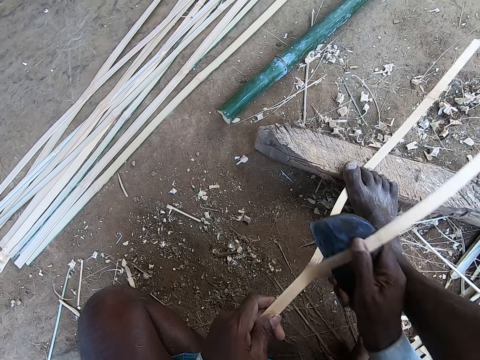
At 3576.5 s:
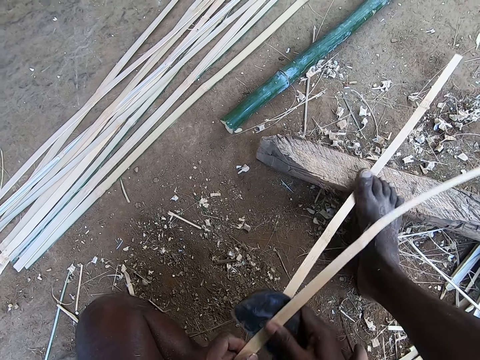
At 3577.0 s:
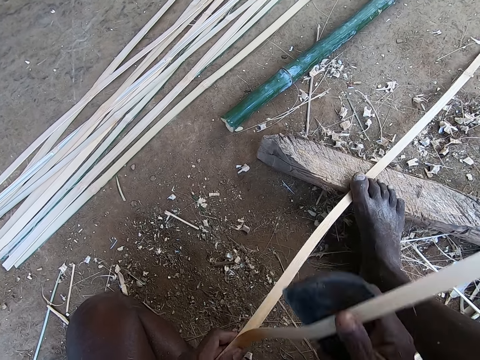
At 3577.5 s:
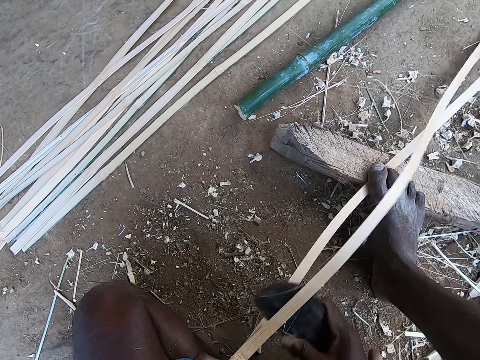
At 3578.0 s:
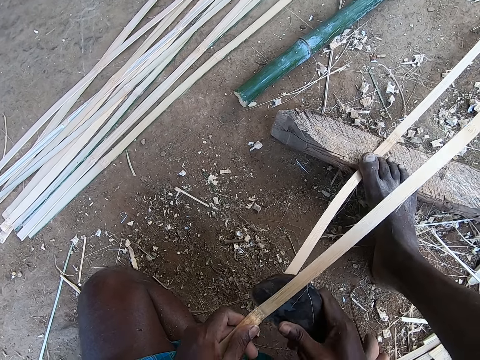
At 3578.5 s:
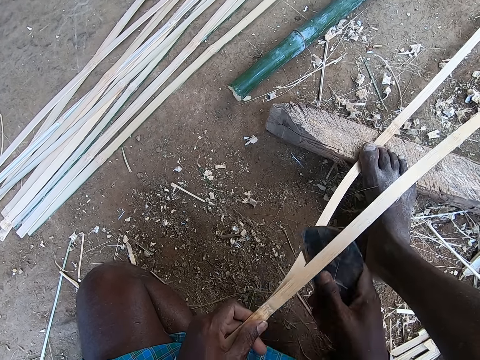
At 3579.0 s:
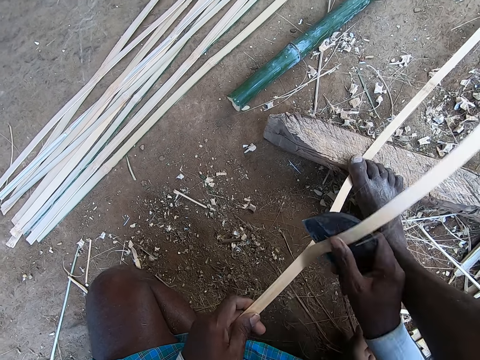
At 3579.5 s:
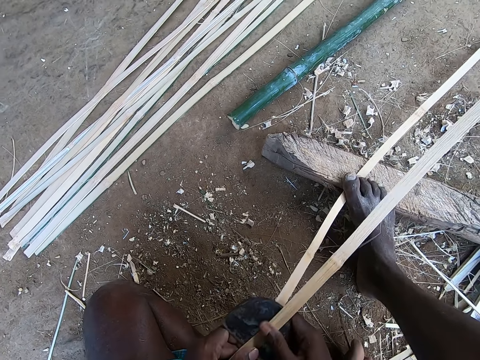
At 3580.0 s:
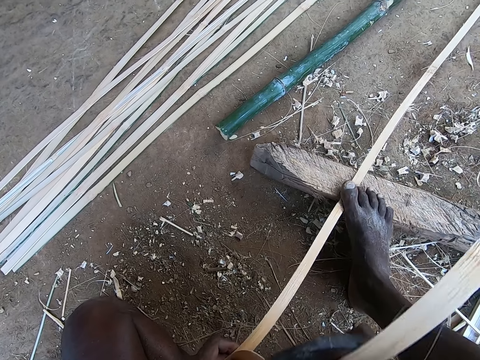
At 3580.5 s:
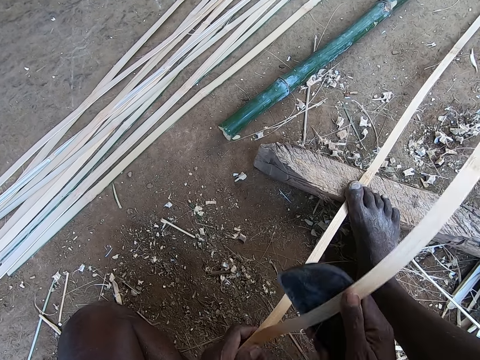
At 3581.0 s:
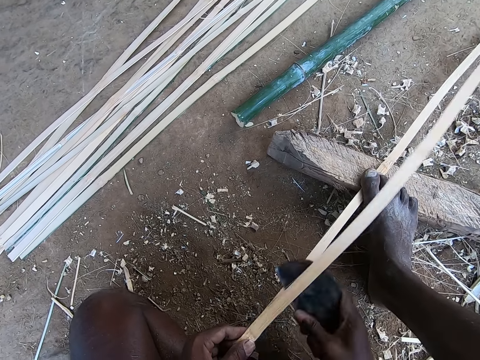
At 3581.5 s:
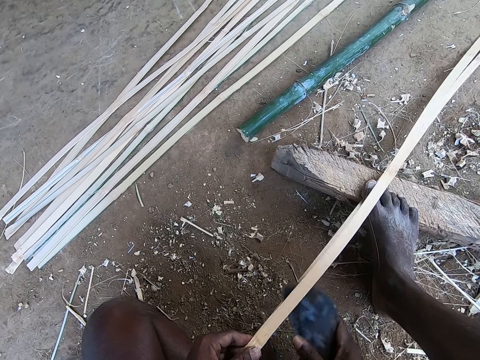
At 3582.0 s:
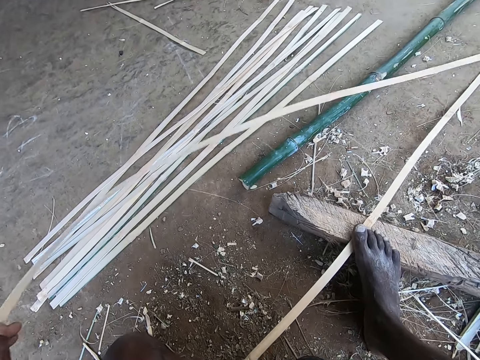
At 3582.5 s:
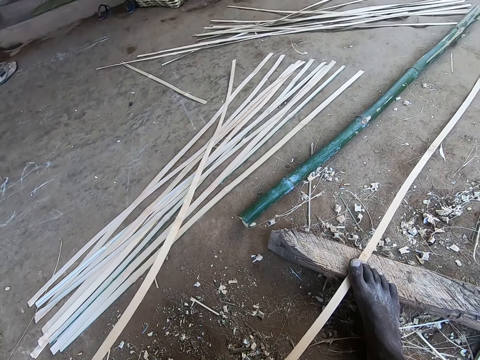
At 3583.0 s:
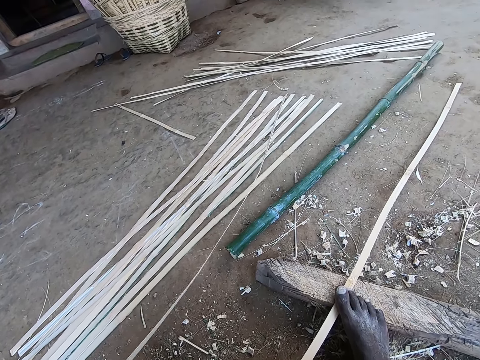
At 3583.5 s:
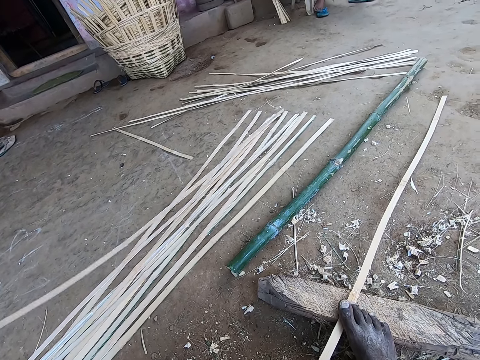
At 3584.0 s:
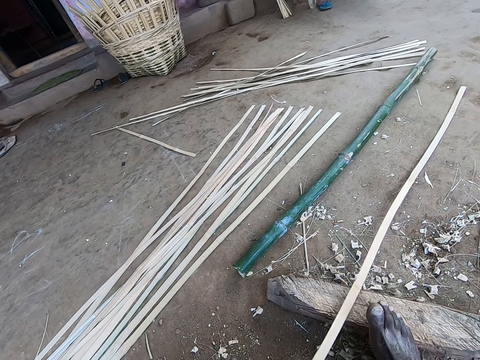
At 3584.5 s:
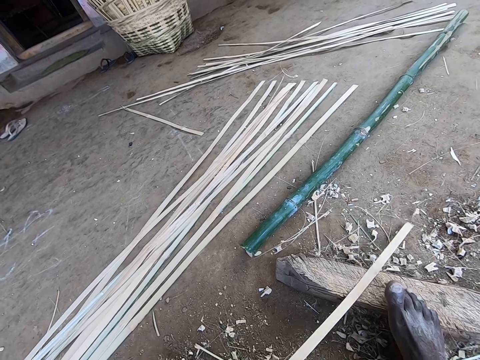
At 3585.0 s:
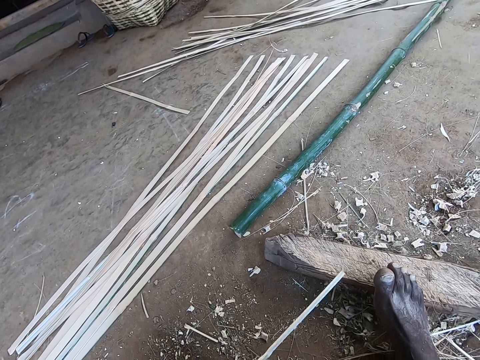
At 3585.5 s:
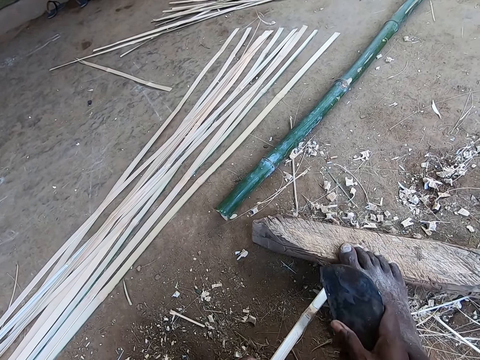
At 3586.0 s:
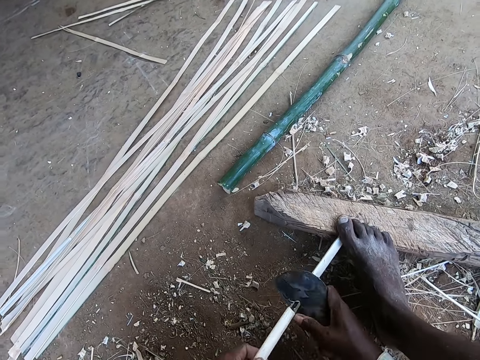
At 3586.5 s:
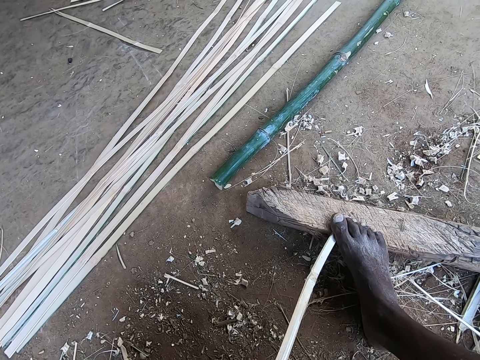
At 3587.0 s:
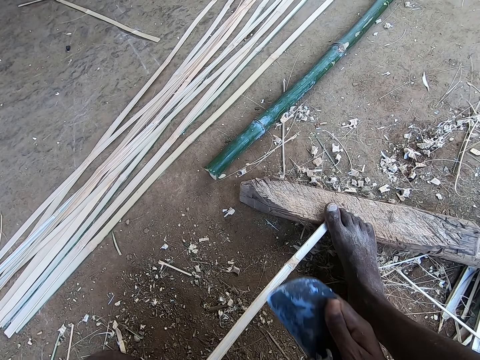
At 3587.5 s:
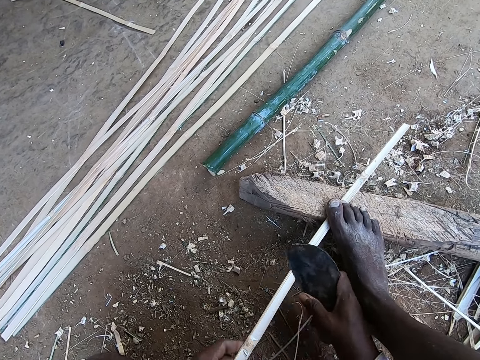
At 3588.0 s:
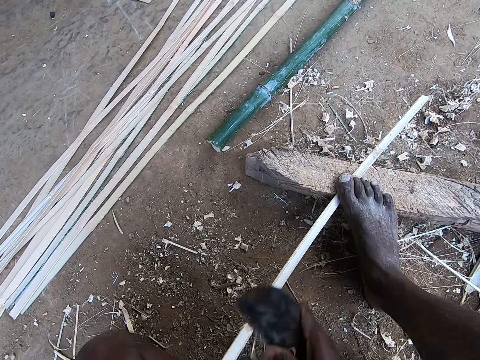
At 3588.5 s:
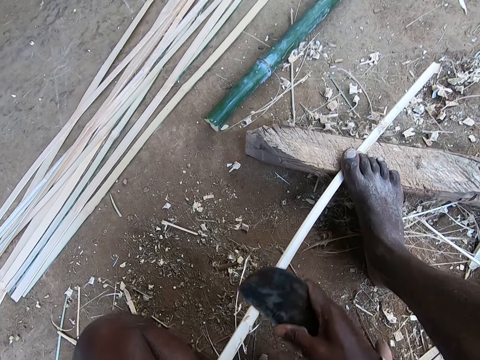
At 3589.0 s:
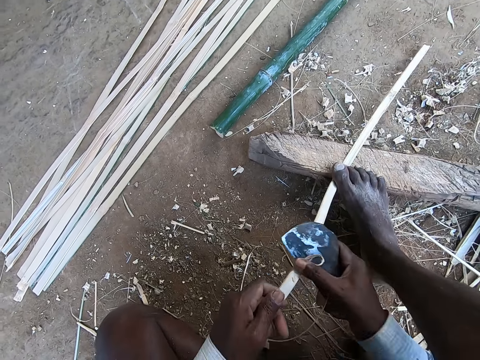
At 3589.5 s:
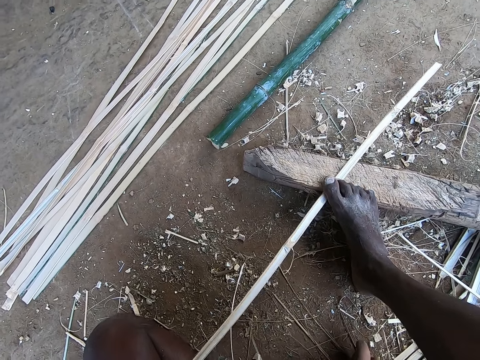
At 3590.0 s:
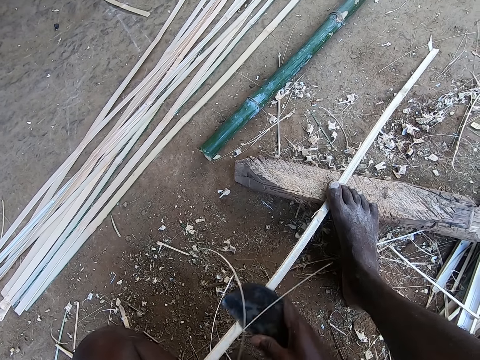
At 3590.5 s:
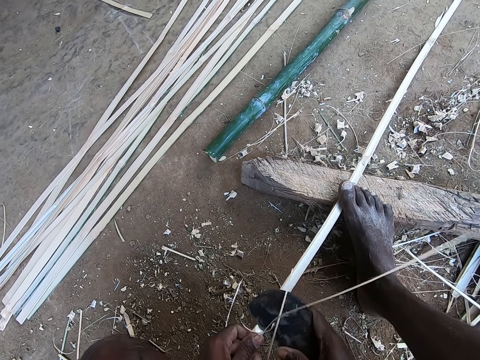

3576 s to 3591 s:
The camera wearer drops the bamboo strips or sticks in his left hand on the ground. He pulls the bamboo stick. He peels the bamboo strip in his left hand with the cane knife in his right hand. He cuts the bamboo stick.

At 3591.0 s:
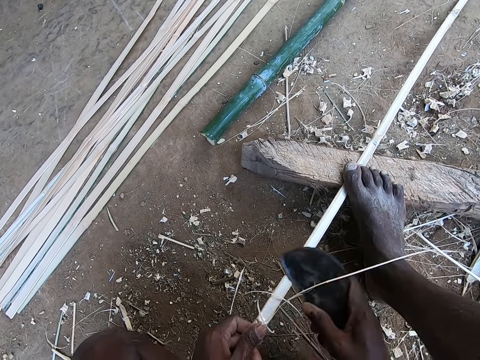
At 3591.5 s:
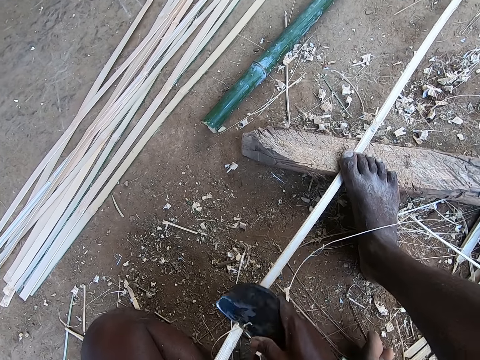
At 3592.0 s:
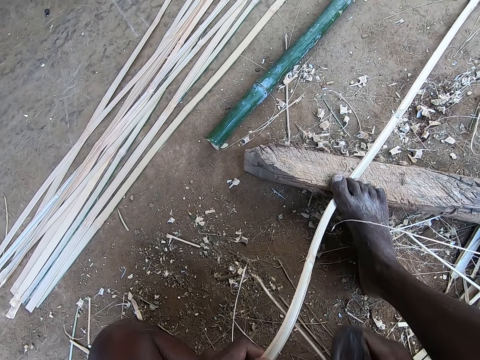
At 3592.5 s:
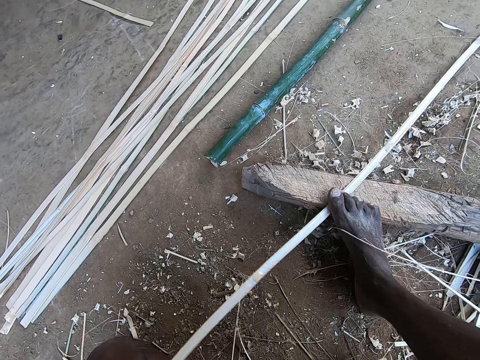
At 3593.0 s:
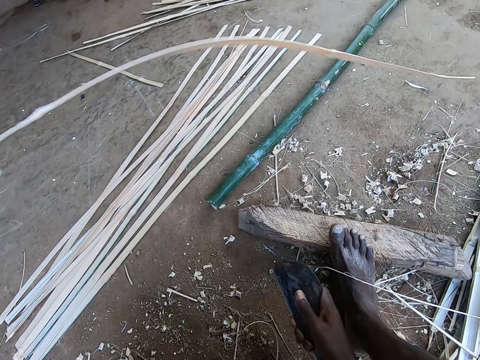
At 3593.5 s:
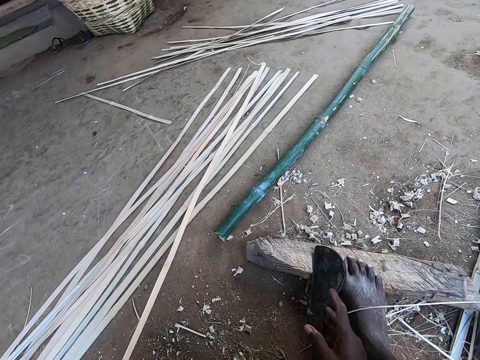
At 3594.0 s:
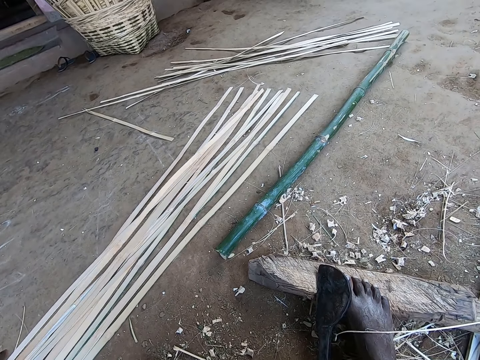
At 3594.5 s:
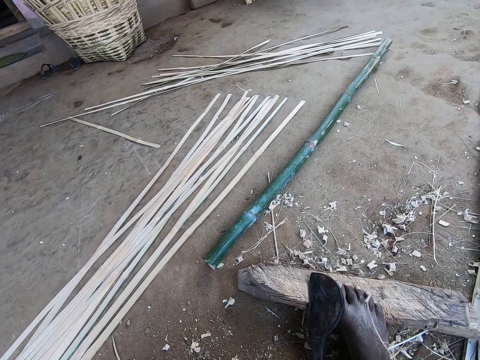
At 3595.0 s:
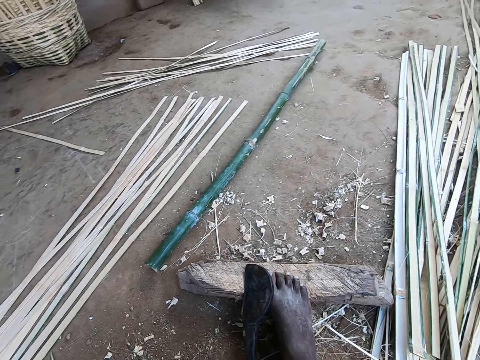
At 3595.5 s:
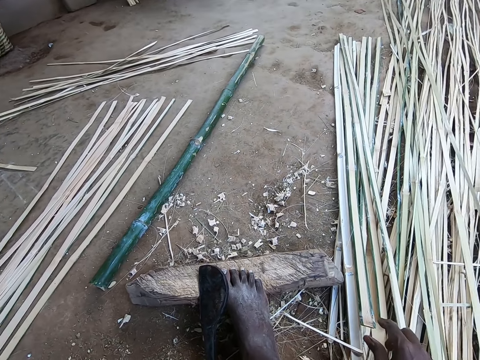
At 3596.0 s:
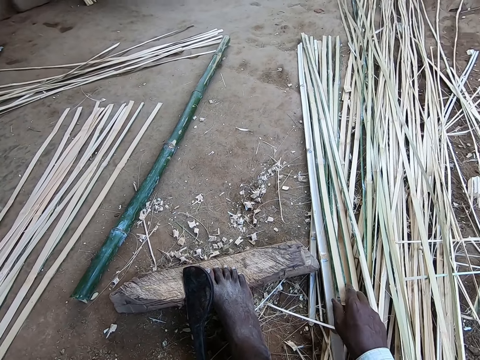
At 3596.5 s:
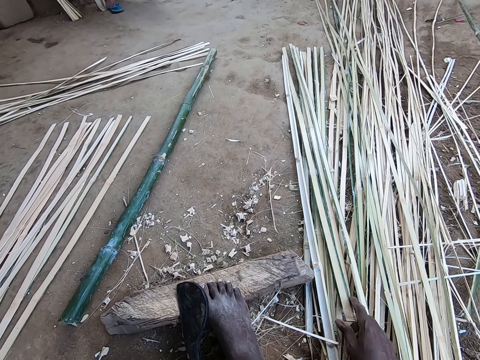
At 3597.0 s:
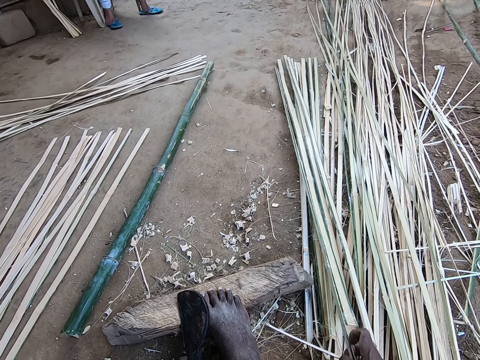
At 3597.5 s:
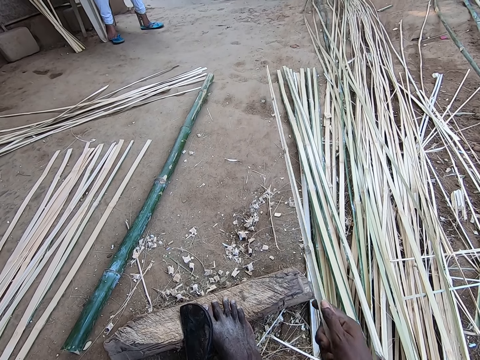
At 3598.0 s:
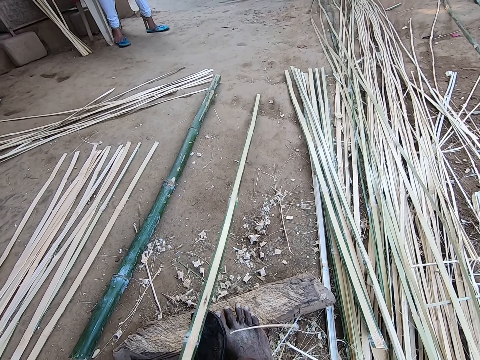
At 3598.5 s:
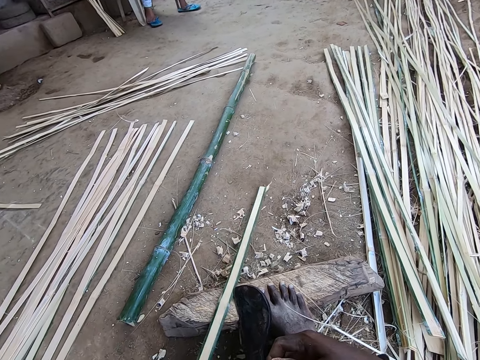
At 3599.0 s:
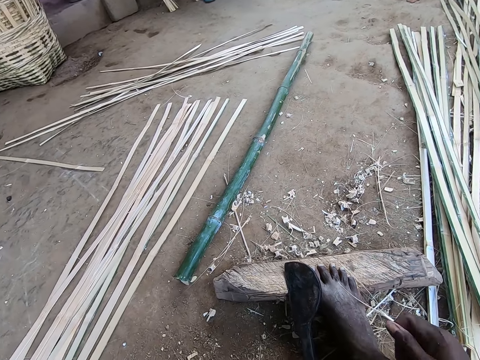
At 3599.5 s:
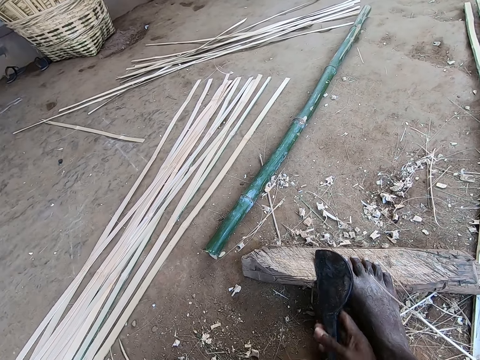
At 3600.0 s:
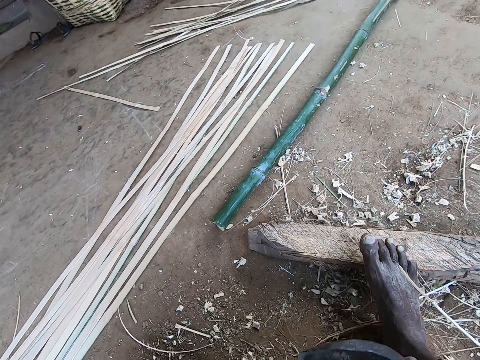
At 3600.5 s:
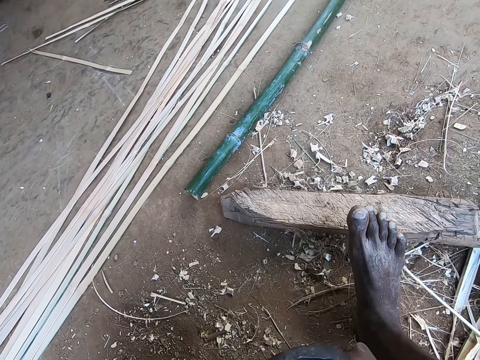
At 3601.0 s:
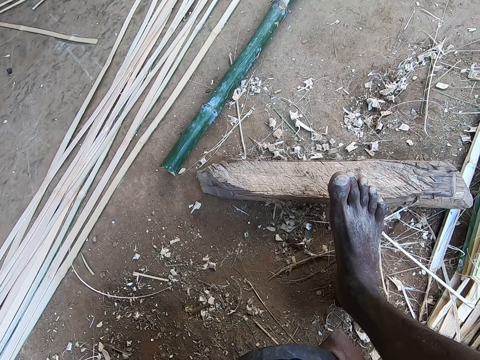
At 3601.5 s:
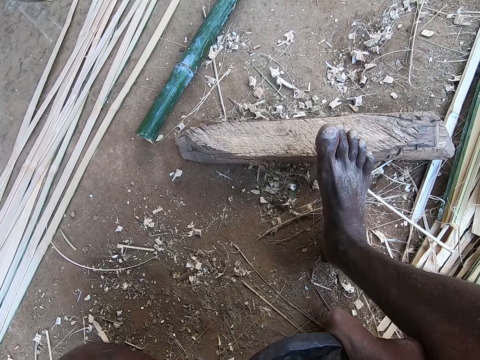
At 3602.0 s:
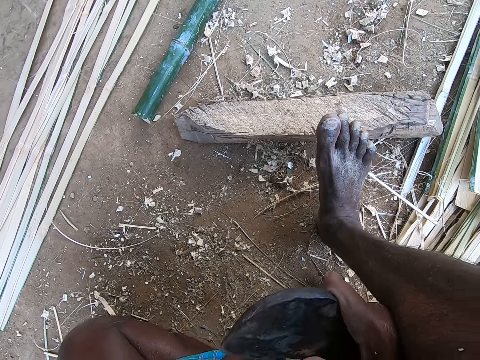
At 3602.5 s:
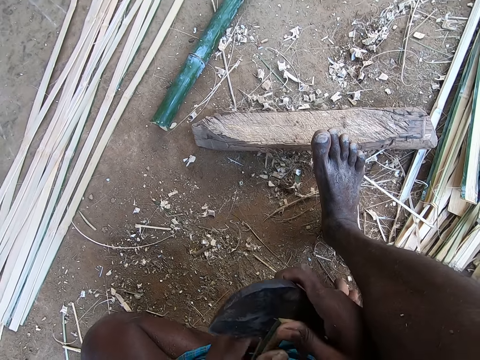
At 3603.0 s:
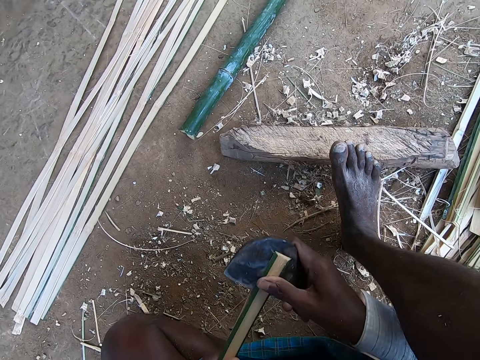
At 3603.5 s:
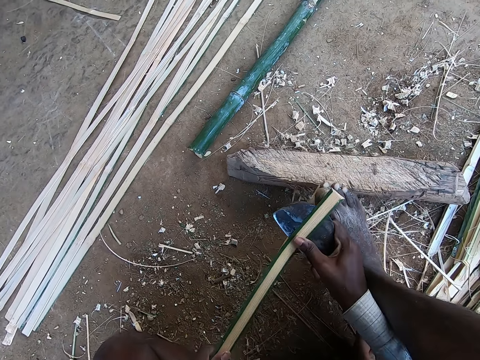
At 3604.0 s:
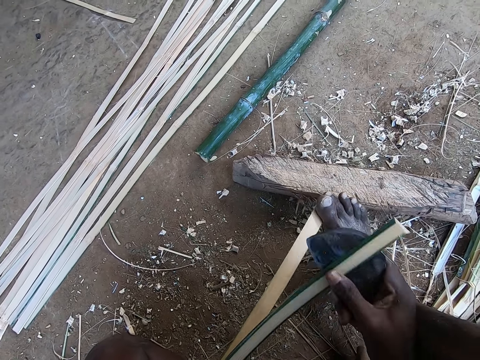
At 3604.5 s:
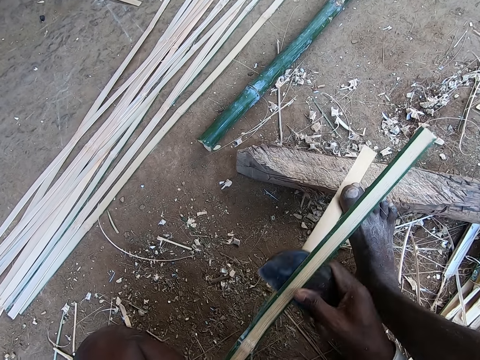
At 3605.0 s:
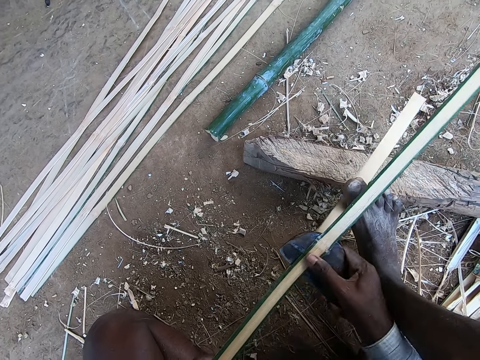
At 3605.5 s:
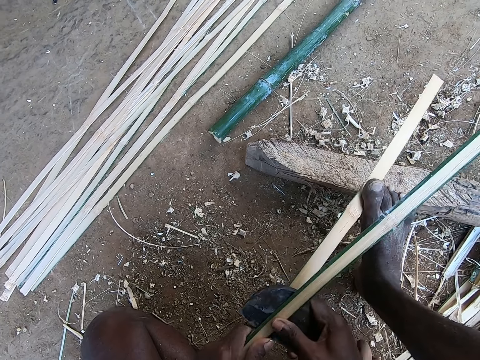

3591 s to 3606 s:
The camera wearer drops the cane knife on the wood on the ground with his right hand. He puts the bamboo stick down. He touches the bamboo strips on the ground with his right hand. He picks up a bamboo strip on the ground with his right hand. He picks up the cane knife on the wood on the ground with his right hand. He peels the bamboo strip in his left hand with the cane knife in his right hand. He cuts the bamboo stick.
